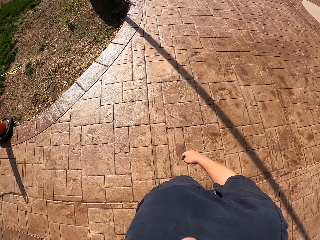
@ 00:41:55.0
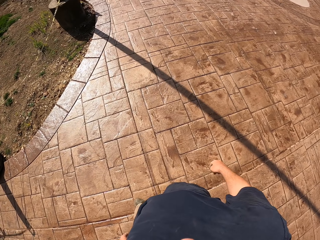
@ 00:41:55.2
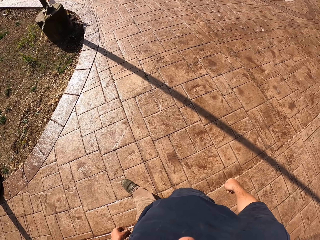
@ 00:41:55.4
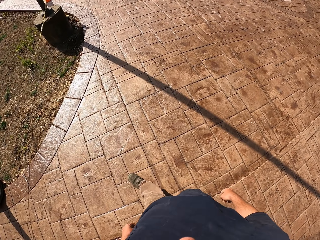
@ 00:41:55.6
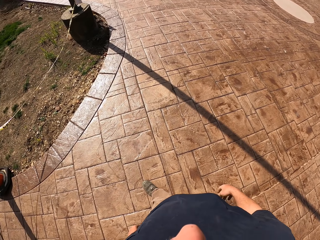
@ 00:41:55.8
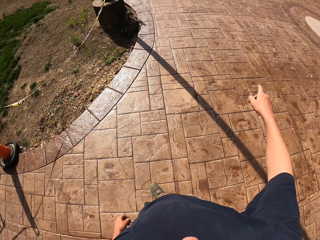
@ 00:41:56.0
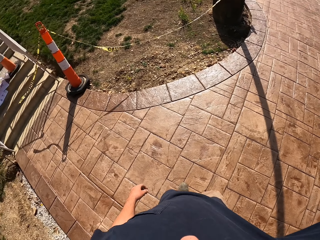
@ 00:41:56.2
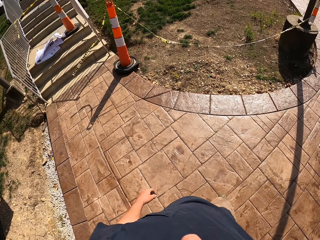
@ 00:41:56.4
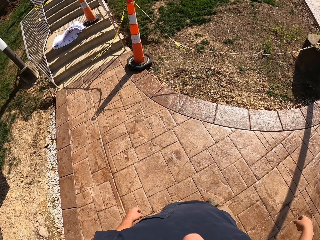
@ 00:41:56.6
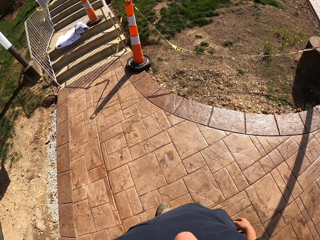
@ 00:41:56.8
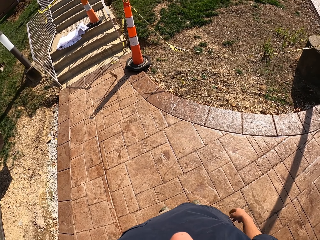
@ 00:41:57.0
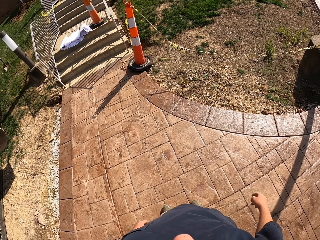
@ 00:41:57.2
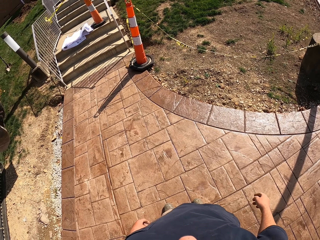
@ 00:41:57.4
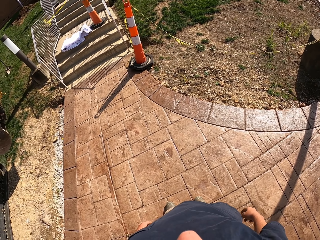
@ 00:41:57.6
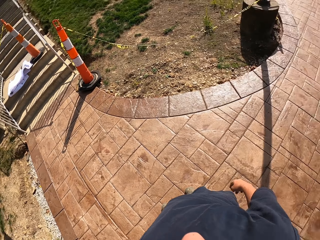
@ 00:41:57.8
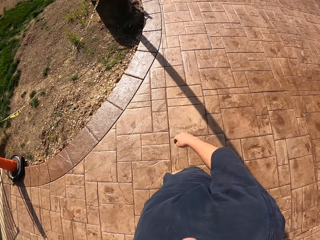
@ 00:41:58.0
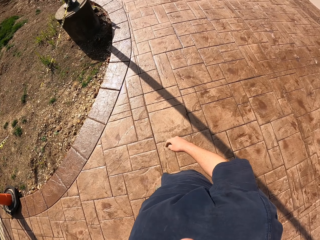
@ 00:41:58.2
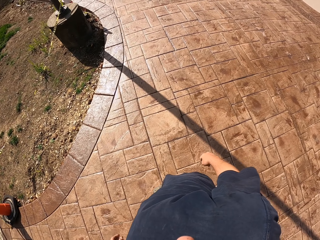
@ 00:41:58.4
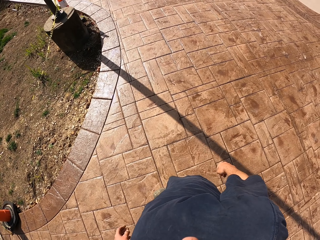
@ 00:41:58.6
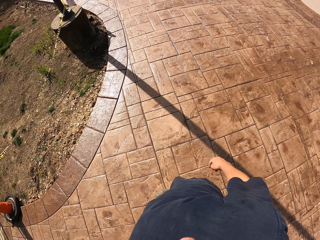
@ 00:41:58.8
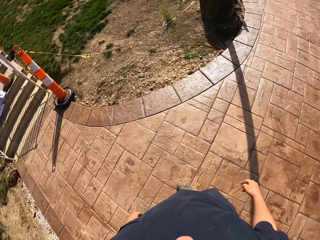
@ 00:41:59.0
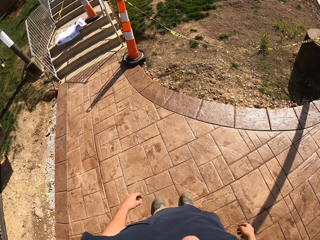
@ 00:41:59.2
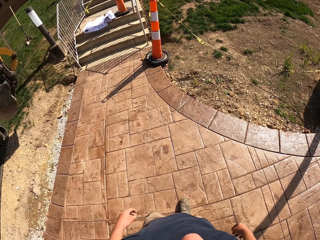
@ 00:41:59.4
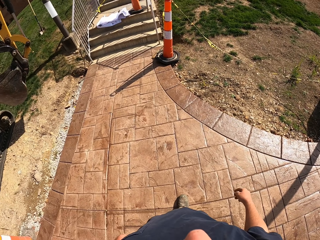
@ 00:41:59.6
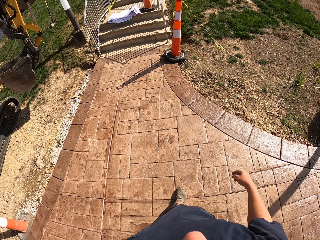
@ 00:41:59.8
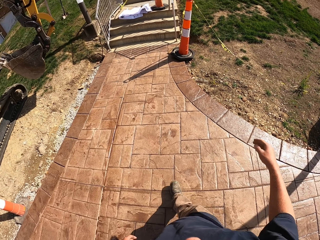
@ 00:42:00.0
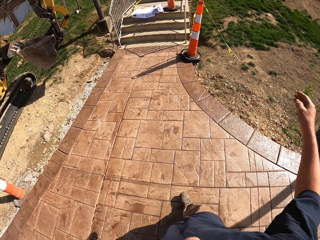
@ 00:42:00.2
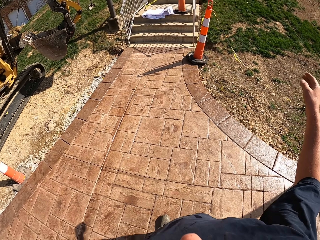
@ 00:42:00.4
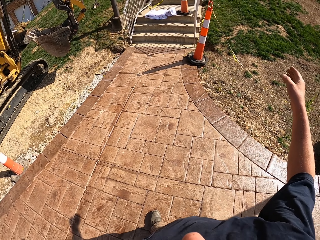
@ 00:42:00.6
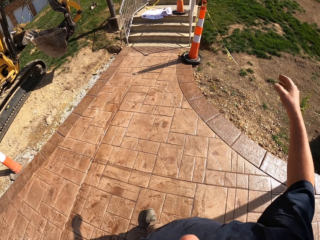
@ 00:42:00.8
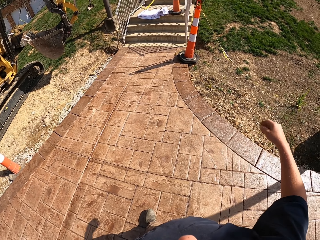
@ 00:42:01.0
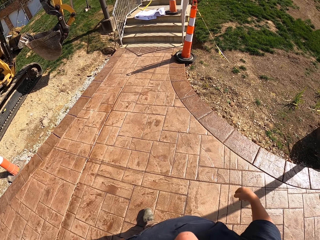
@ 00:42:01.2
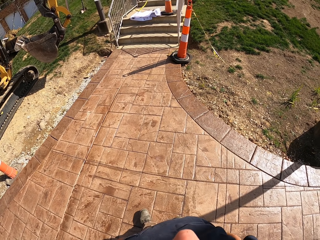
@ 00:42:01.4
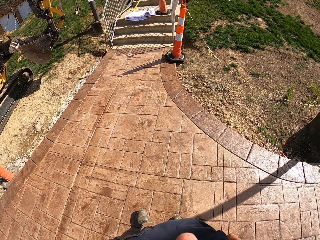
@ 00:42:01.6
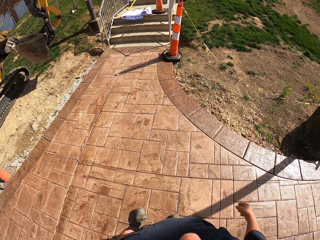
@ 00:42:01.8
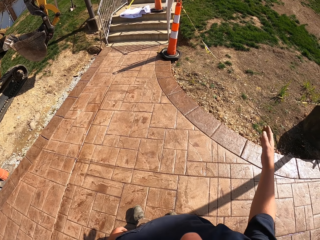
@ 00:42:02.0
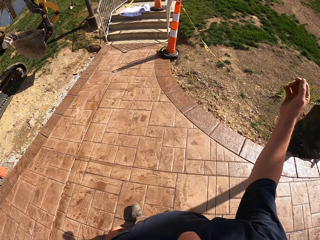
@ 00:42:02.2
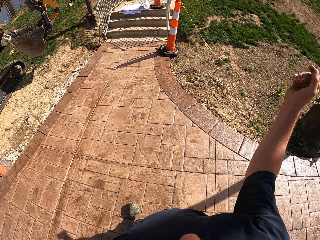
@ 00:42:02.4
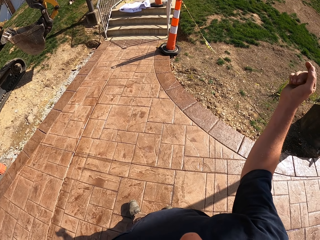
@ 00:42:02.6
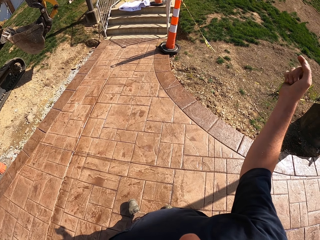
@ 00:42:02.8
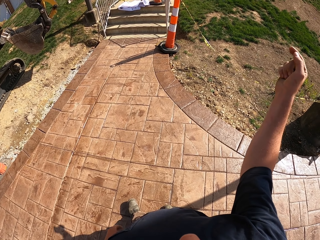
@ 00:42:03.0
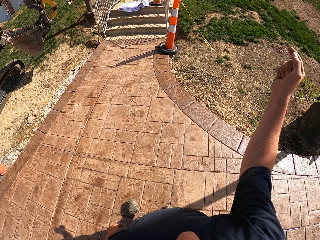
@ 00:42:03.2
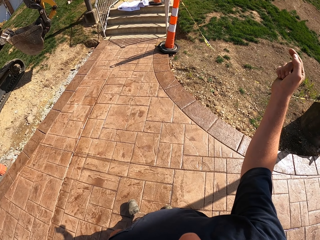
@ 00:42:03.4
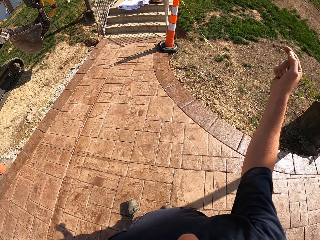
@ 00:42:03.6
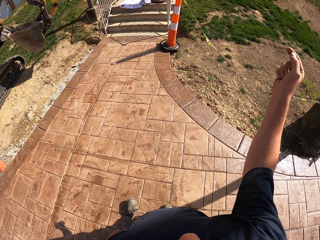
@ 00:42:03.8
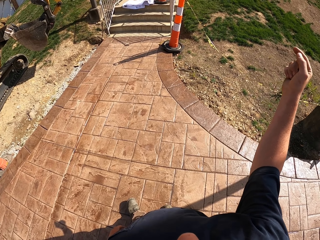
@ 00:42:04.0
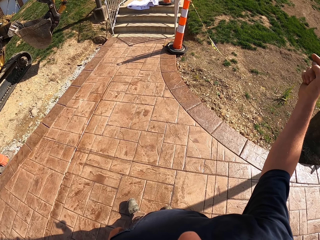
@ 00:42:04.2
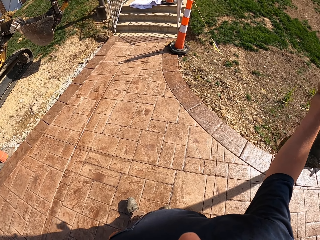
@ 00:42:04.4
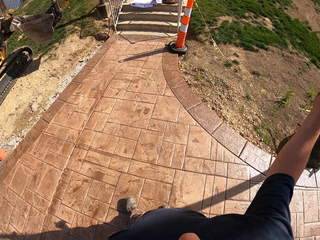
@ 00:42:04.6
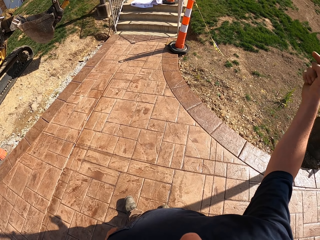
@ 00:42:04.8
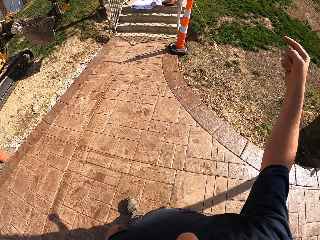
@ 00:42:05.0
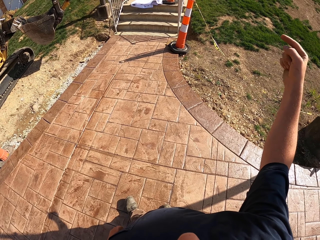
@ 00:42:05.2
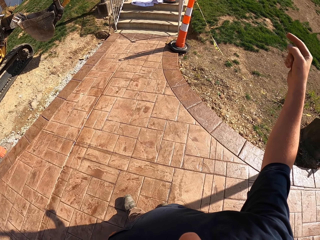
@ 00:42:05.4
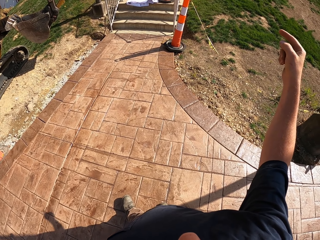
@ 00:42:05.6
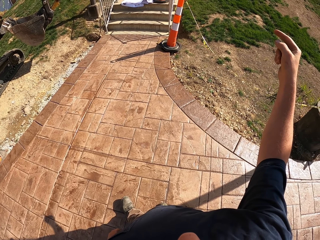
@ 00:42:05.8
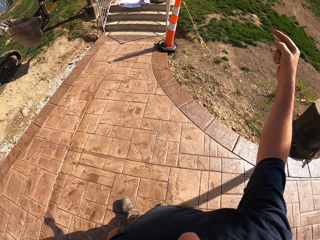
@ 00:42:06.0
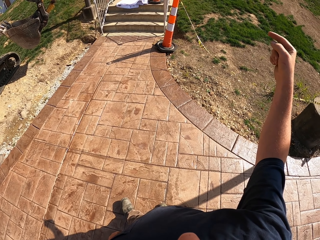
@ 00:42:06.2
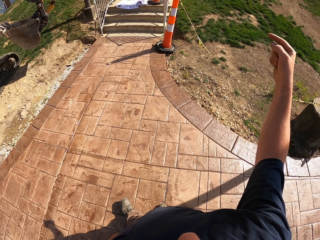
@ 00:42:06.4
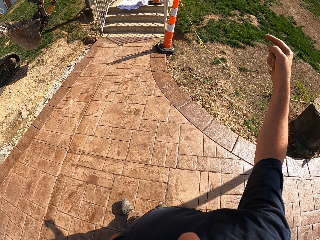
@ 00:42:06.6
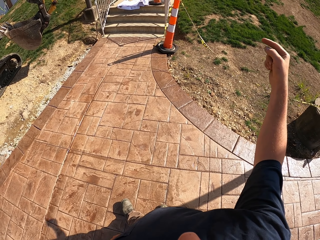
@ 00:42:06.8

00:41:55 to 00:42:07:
The camera wearer walks. They point out. They look around. They move the right hand. They point out.

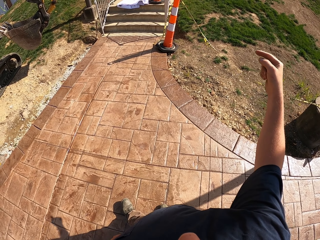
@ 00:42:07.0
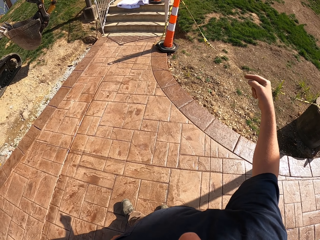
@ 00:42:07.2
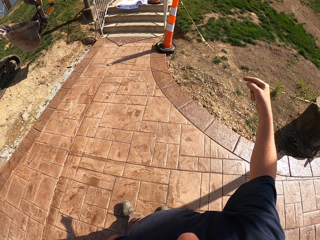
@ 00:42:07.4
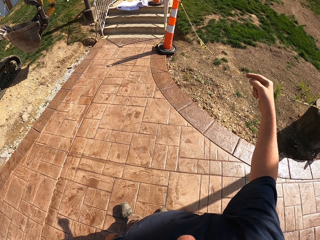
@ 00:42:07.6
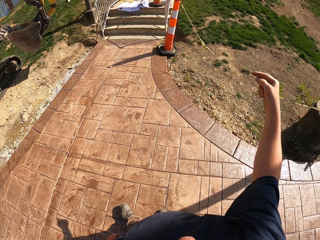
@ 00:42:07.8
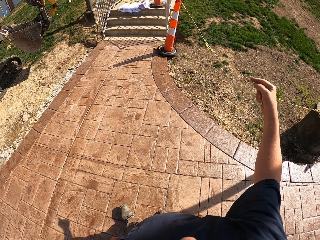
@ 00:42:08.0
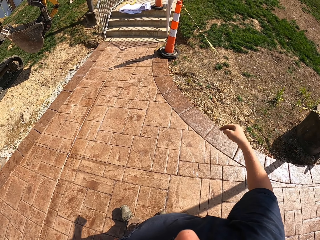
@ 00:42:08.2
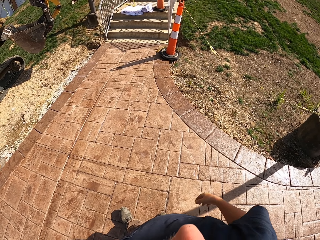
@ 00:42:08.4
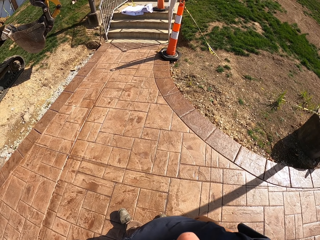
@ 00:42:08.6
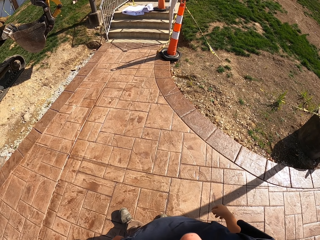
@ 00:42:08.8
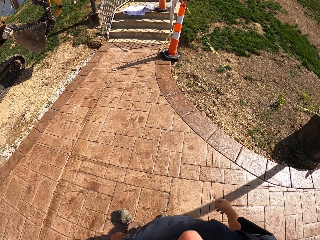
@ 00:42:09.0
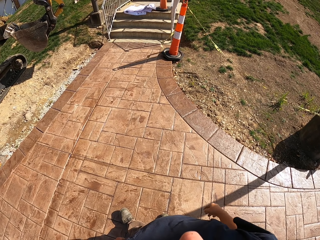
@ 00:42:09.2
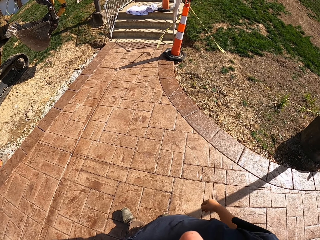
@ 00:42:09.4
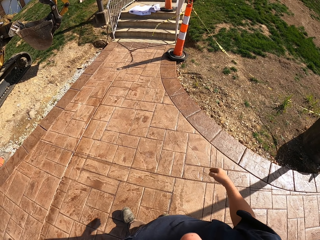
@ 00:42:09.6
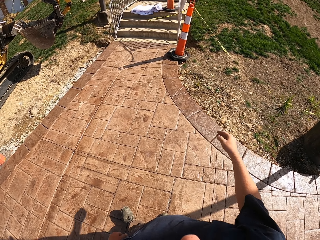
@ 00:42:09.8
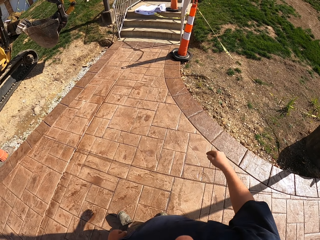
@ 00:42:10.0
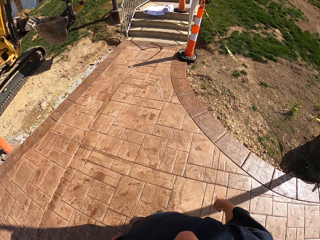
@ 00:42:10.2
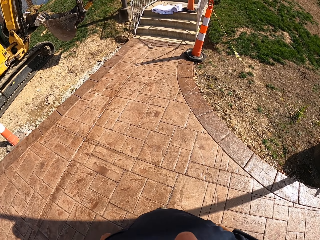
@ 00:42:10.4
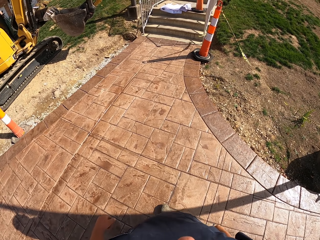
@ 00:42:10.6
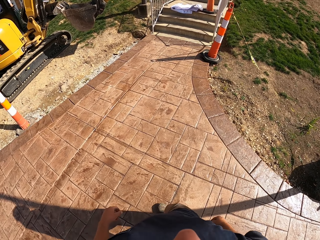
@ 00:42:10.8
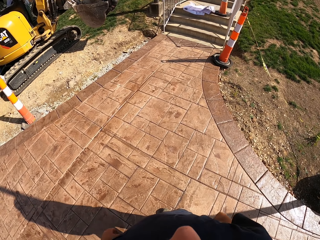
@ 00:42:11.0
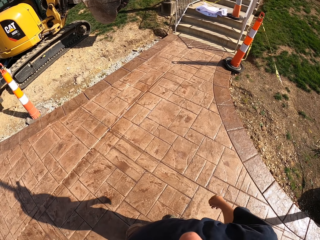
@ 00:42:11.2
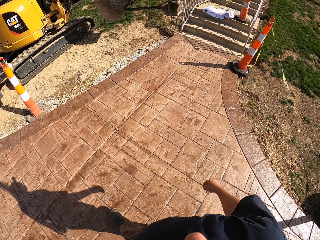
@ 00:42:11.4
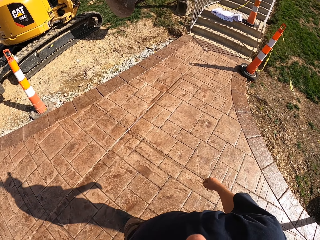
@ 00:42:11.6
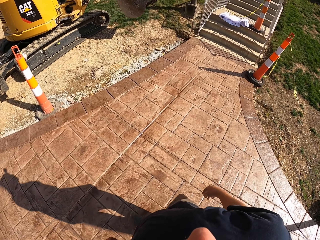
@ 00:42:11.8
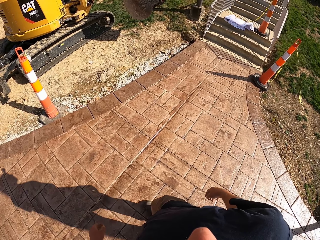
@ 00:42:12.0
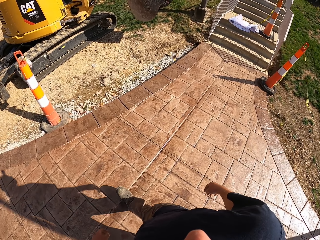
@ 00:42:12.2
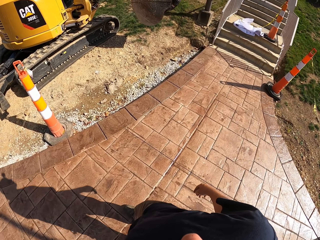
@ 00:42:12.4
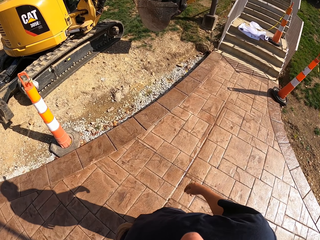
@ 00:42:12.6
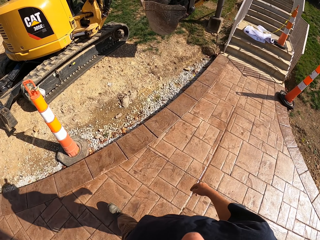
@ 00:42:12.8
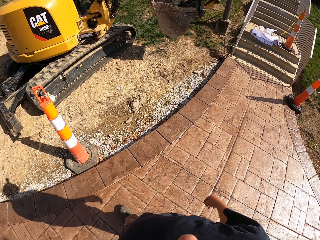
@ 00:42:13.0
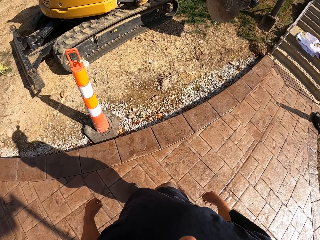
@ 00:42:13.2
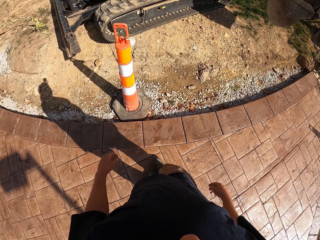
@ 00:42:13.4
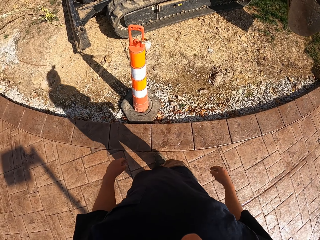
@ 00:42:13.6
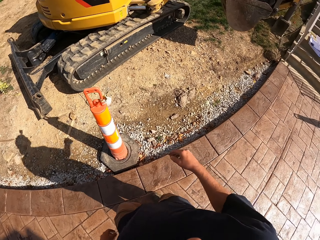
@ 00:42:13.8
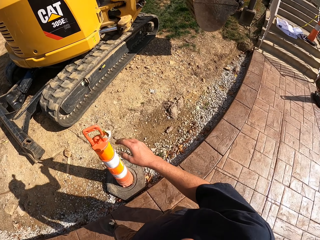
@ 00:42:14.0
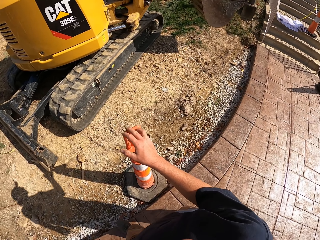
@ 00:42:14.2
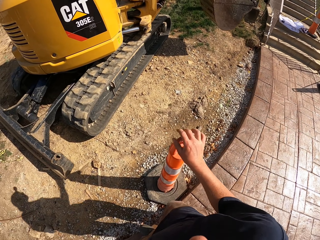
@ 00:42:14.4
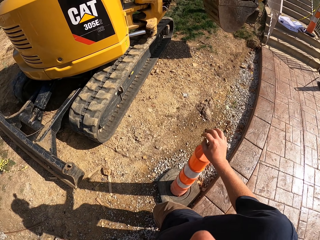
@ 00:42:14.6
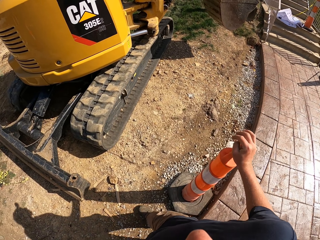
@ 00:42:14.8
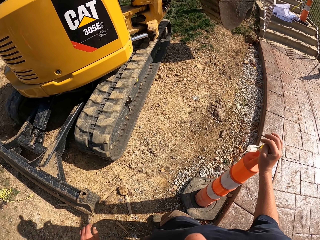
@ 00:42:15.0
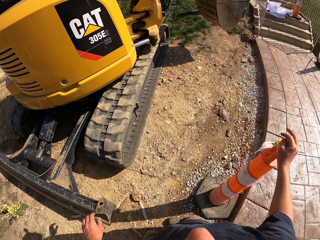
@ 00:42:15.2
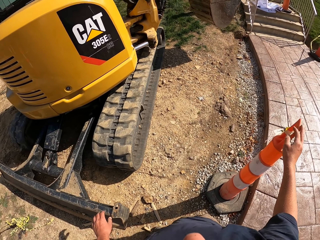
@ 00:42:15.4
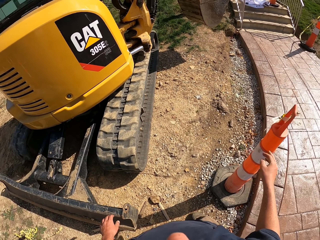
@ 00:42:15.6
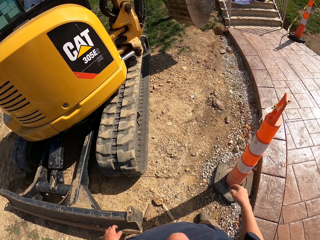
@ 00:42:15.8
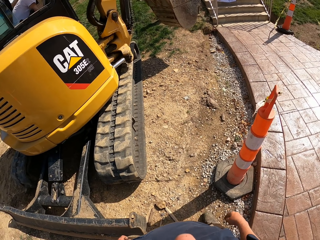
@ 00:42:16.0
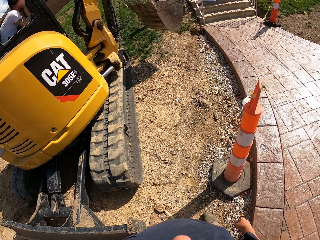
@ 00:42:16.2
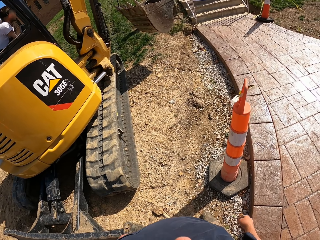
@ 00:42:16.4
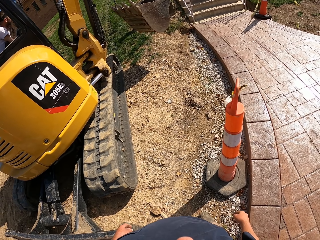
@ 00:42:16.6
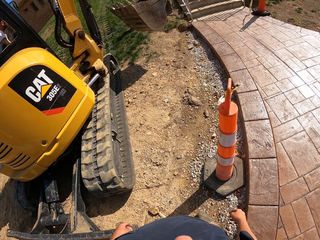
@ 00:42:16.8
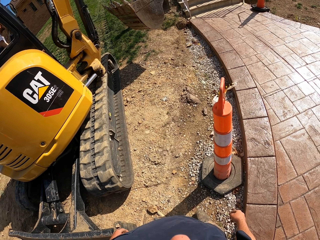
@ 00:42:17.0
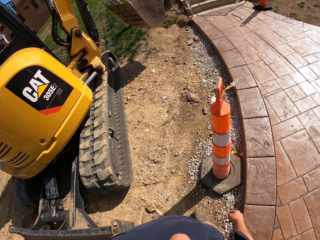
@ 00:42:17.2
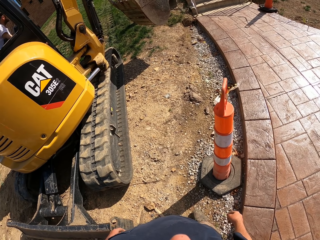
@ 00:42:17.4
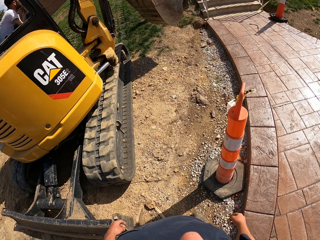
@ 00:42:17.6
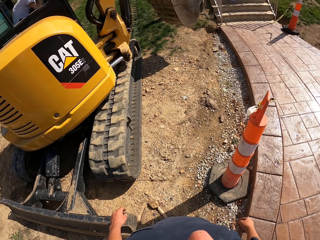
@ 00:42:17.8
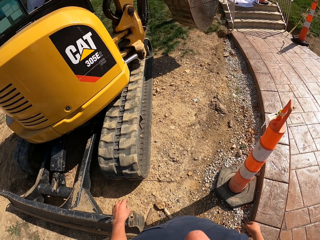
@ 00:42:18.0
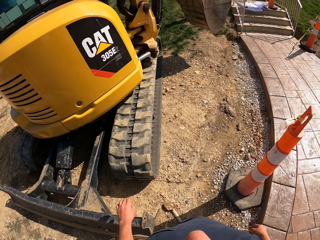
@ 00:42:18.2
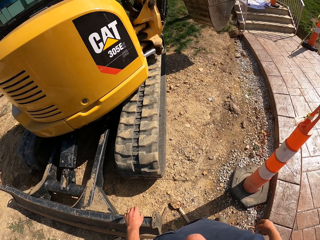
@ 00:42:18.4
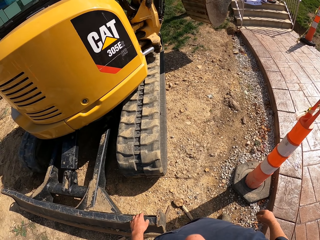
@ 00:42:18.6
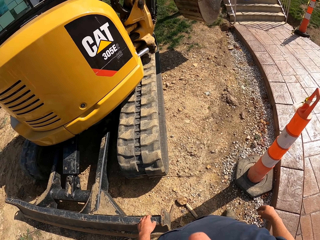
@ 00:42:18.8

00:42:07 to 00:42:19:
The camera wearer looks around. They walk. They touch a pole barrier. They hold the corn. They look around.
